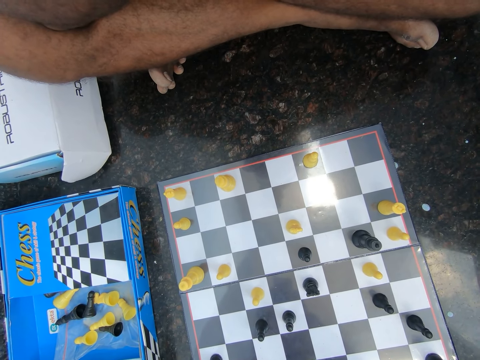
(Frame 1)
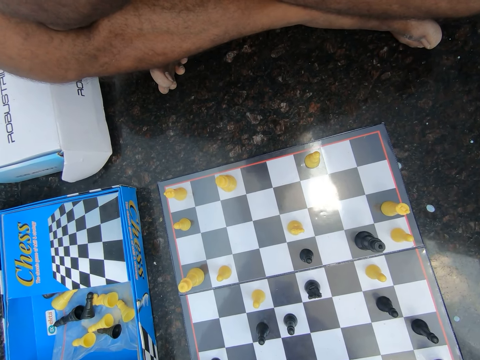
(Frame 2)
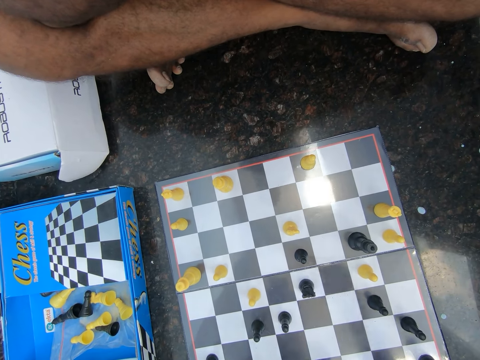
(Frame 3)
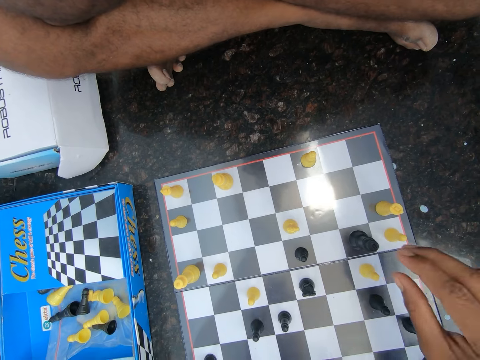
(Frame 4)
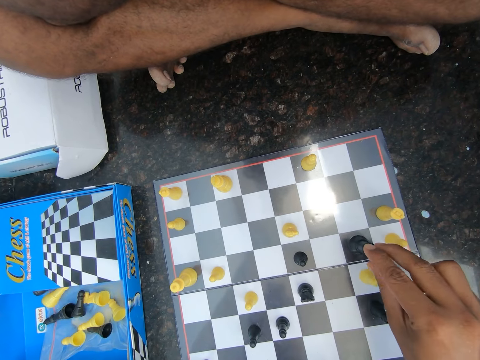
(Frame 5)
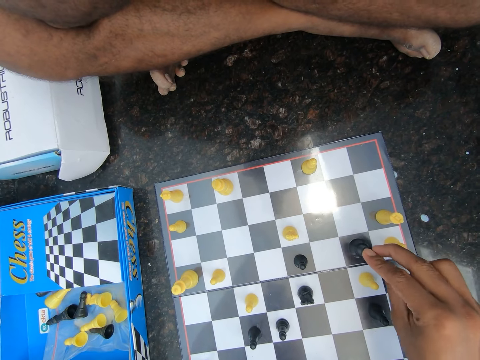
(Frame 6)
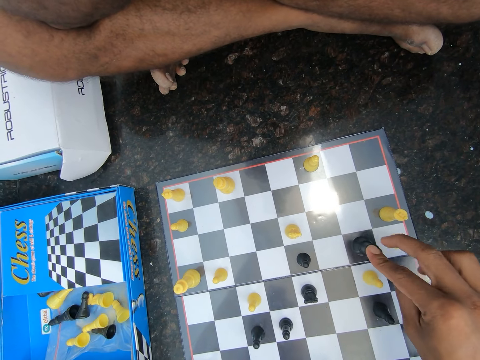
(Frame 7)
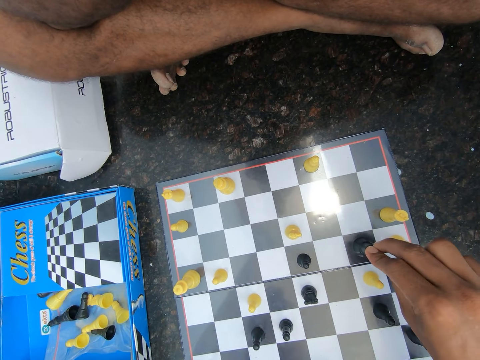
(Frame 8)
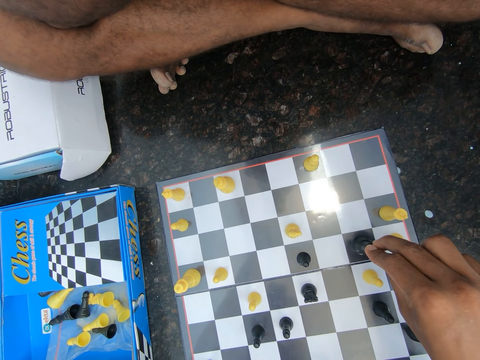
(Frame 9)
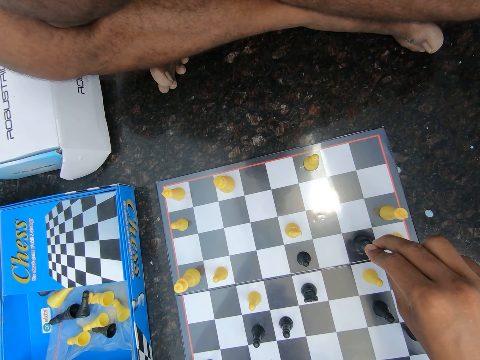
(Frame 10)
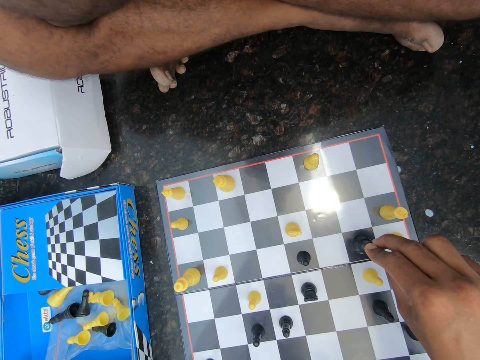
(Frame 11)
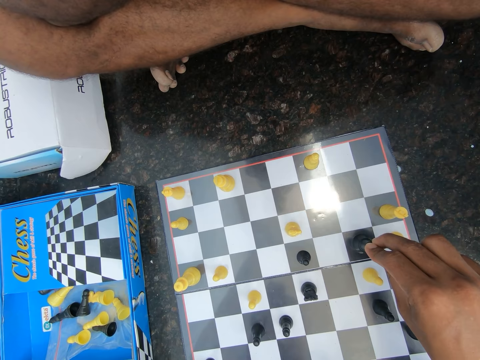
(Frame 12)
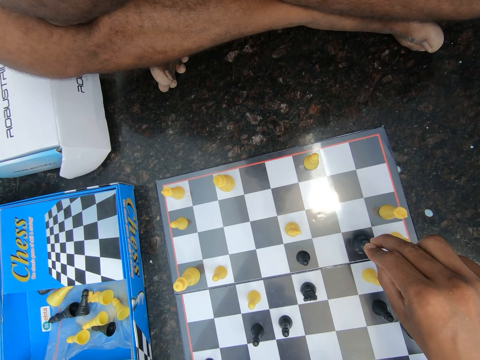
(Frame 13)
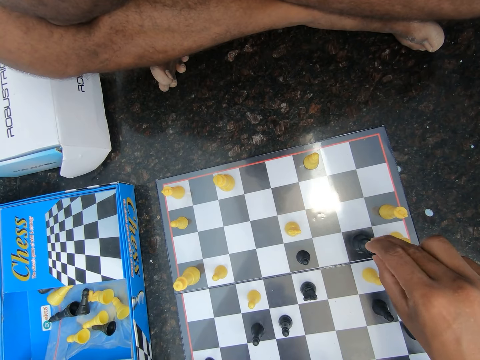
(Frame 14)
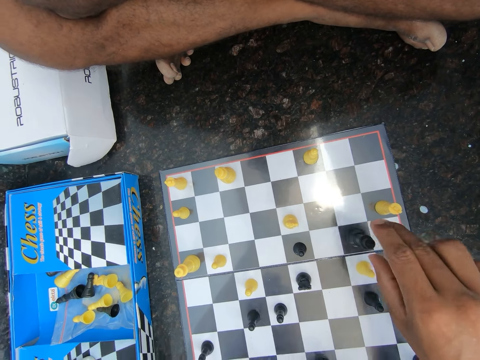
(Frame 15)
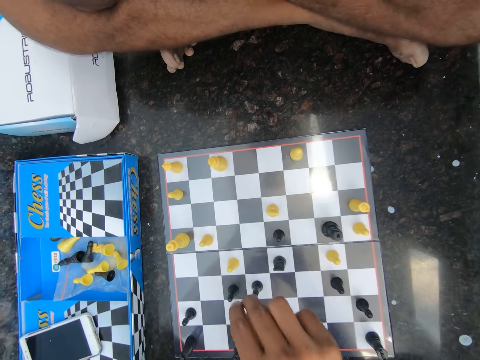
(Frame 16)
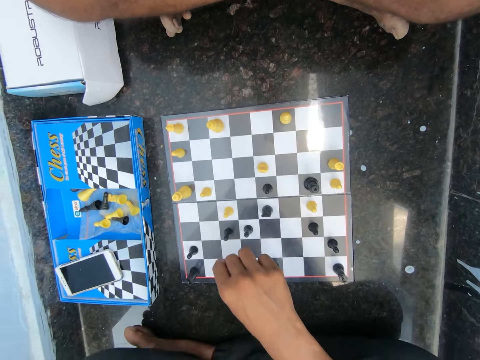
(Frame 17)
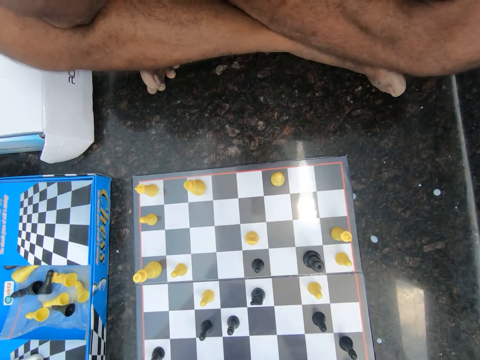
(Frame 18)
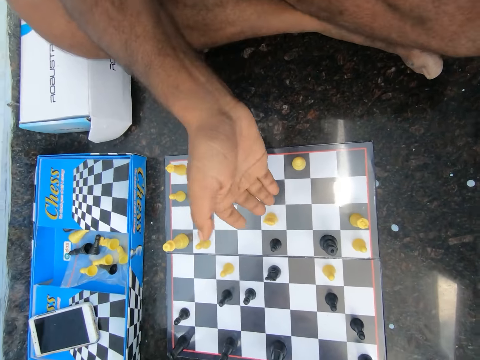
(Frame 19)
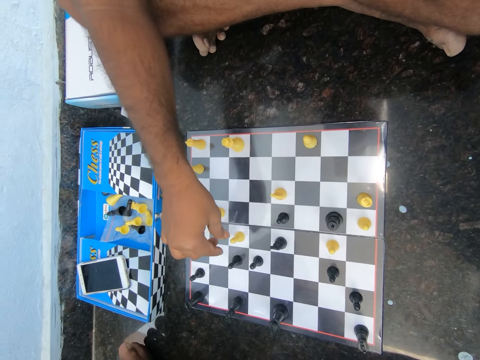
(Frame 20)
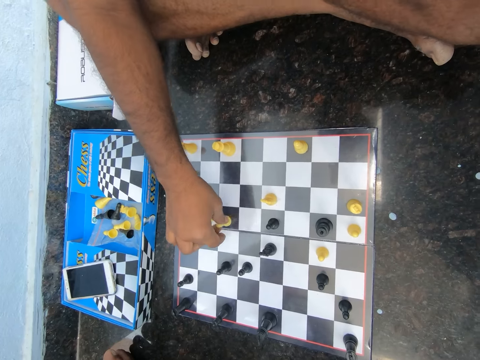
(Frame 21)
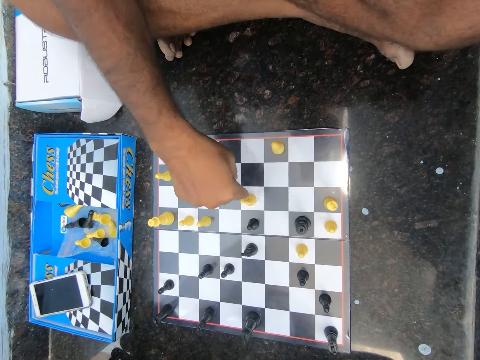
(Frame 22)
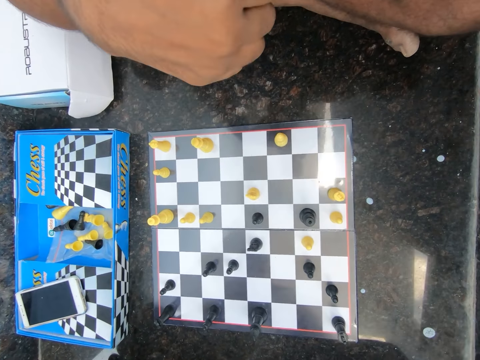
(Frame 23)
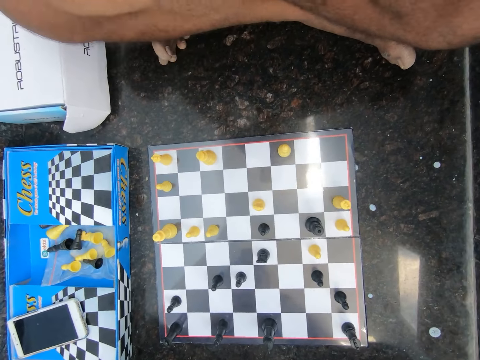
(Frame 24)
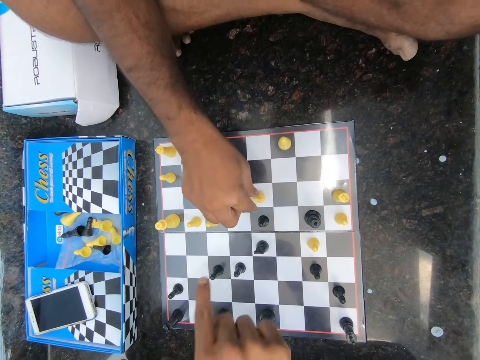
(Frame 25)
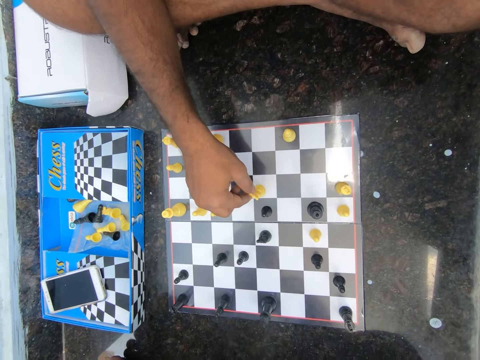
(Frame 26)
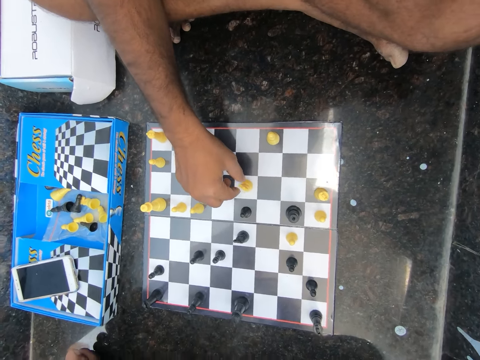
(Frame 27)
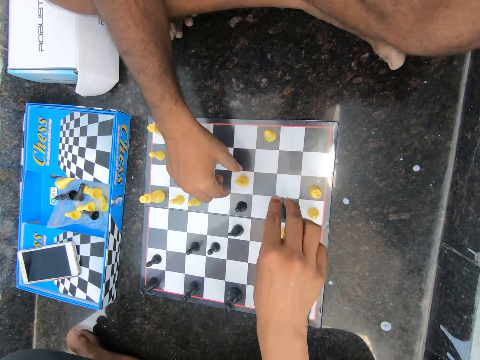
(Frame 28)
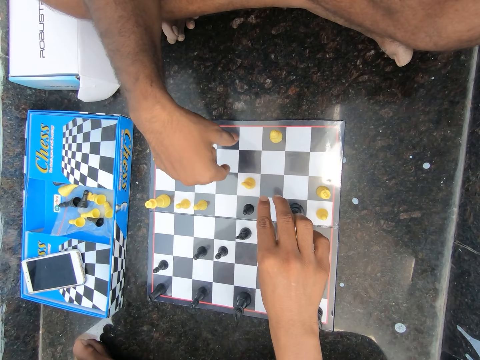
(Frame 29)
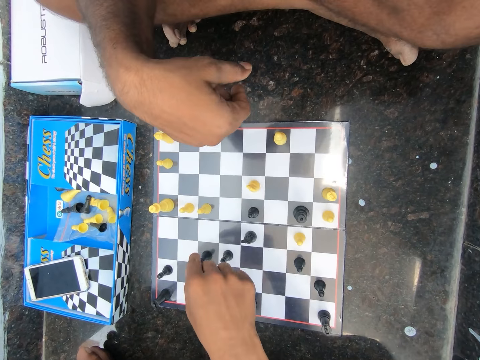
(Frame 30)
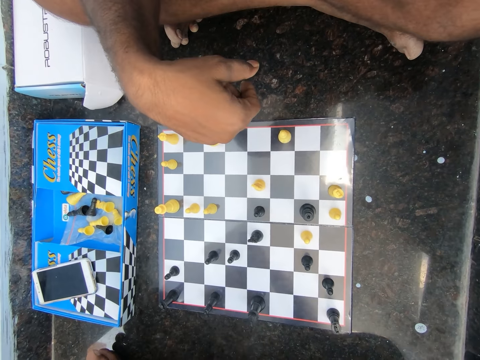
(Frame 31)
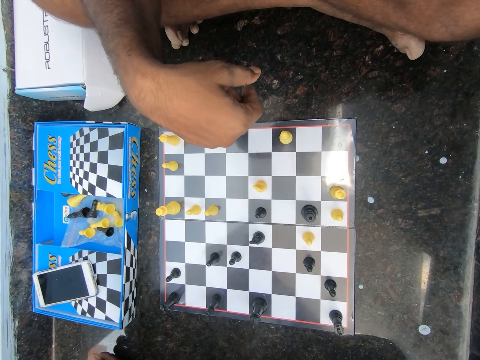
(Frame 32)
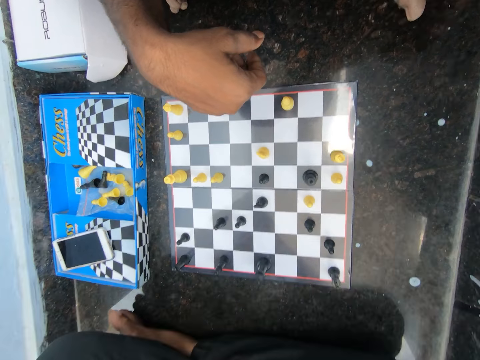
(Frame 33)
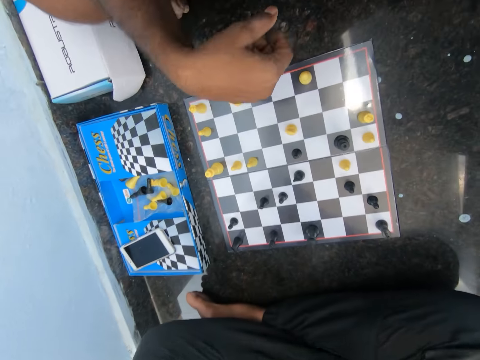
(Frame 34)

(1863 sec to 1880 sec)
A man plays chess. The camera wearer plays chess on the floor of the room. They discuss with the man in the room. The man plays chess on the floor of the room. The camera wearer plays chess. The man plays chess. The camera wearer plays chess with the man on the floor of the room.

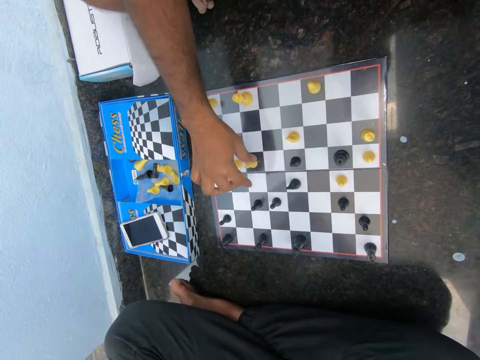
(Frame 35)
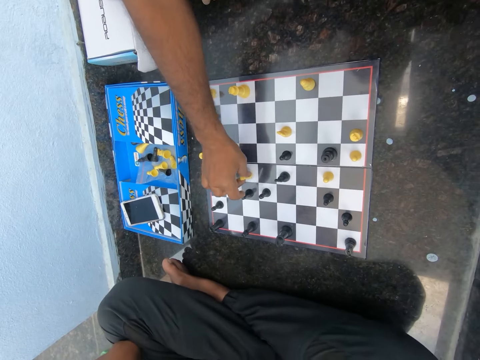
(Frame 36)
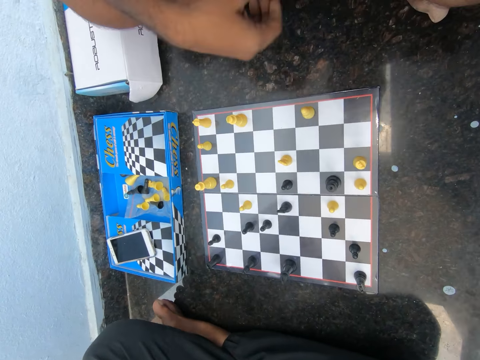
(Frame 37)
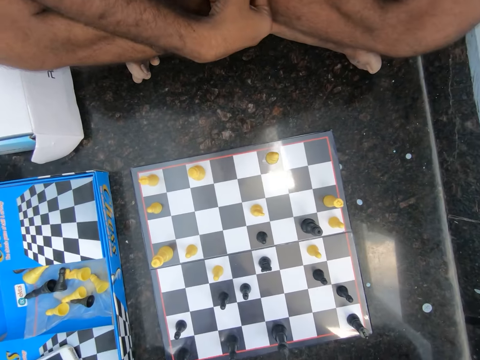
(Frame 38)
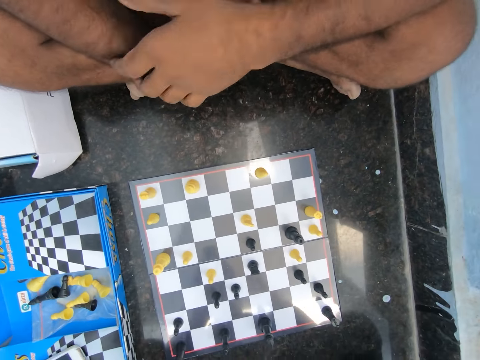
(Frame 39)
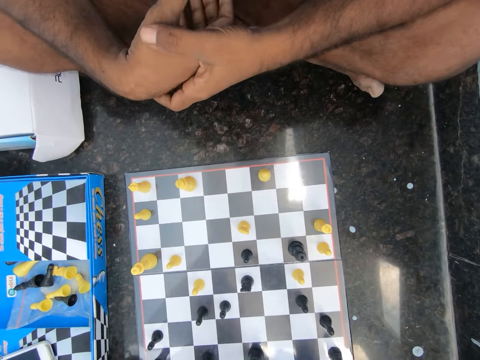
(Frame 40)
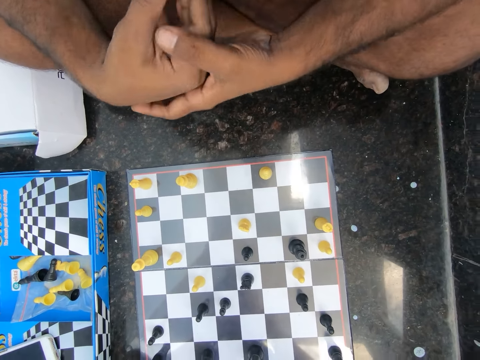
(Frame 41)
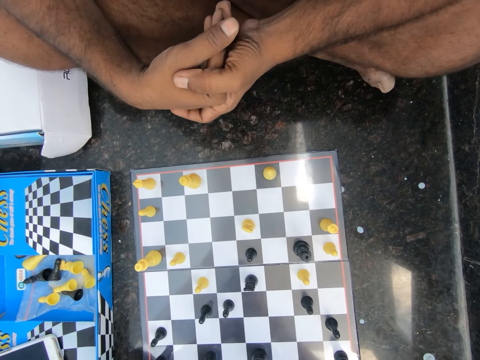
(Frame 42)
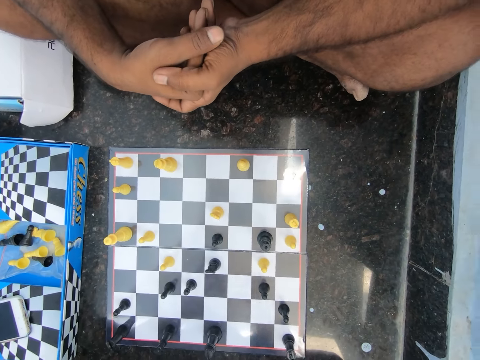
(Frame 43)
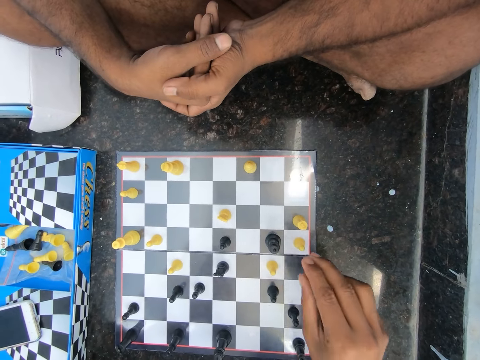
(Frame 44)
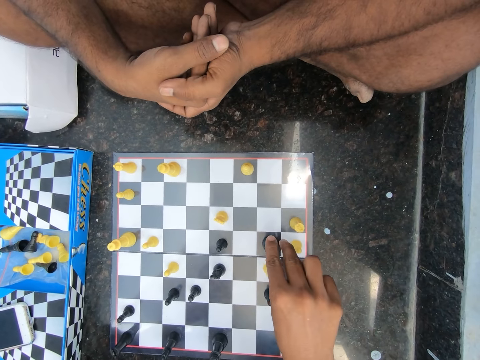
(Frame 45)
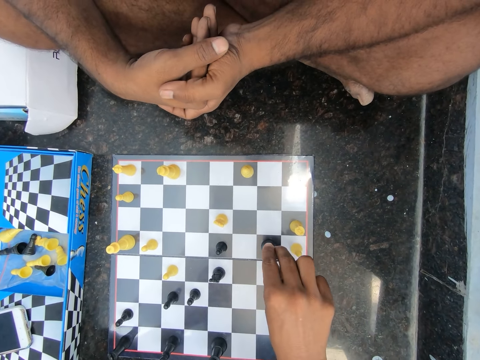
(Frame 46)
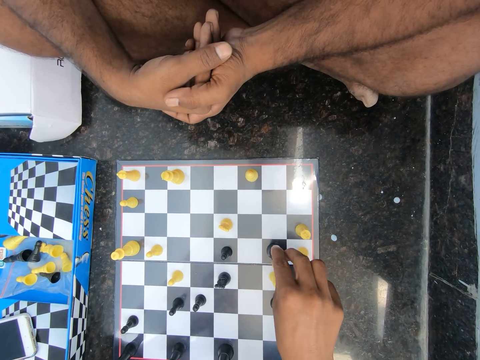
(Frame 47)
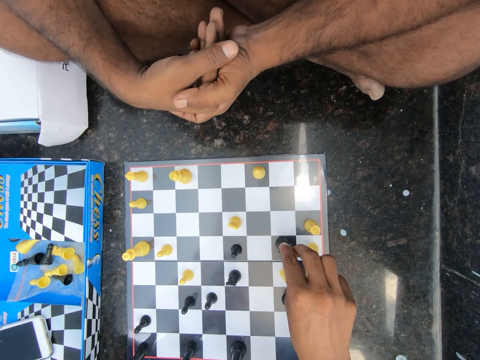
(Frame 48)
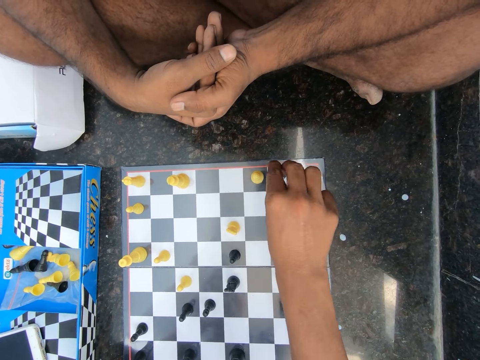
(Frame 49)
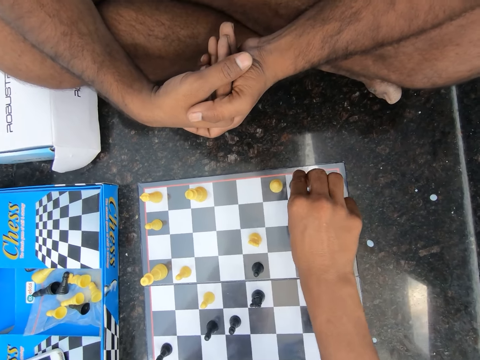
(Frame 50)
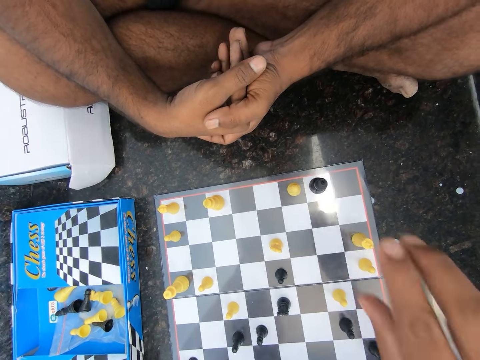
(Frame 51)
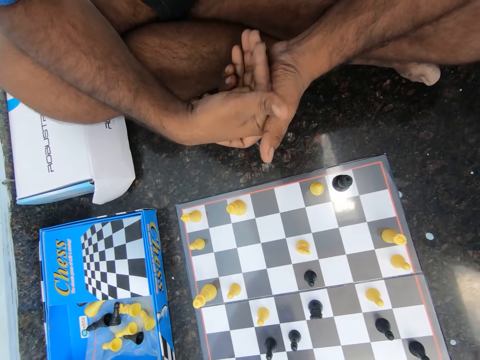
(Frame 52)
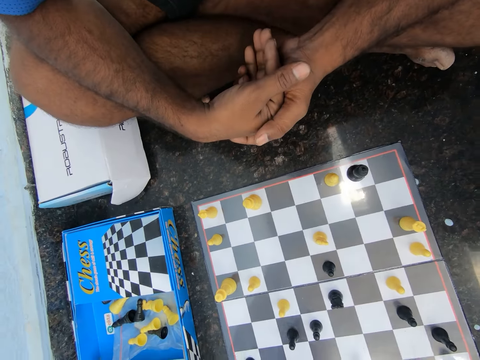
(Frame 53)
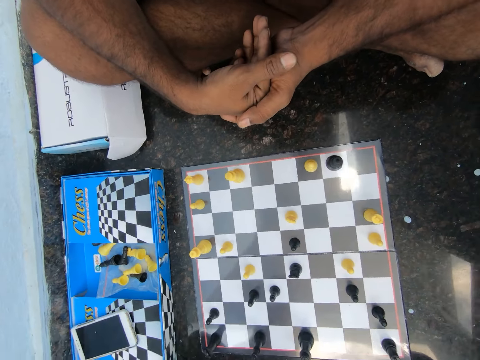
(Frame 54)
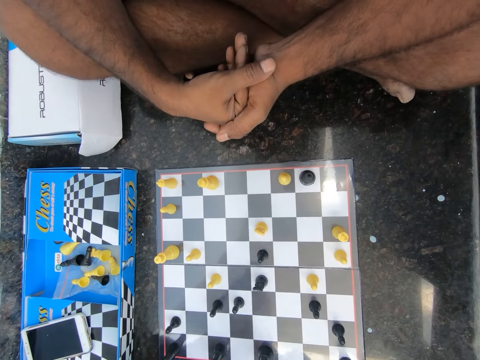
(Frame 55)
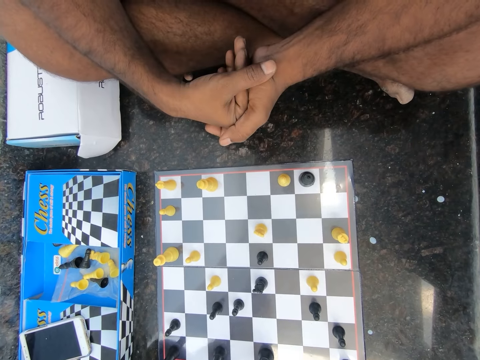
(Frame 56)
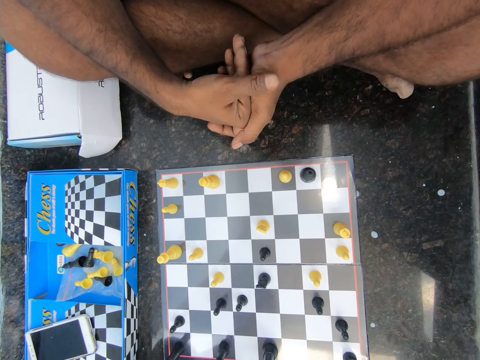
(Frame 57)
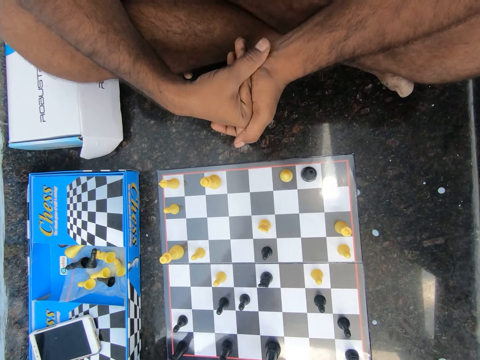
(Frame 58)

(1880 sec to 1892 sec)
The camera wearer holds hands. A man holds his hands together. The camera wearer discusses with the man in the room. The man plays chess. The camera wearer plays chess on the floor of the room.
